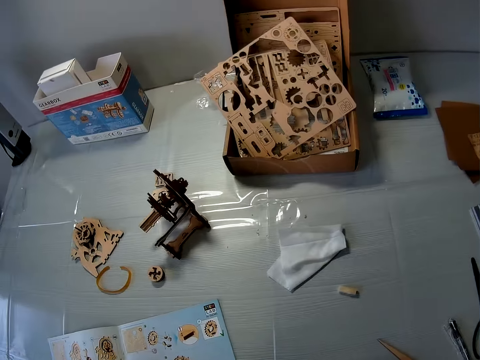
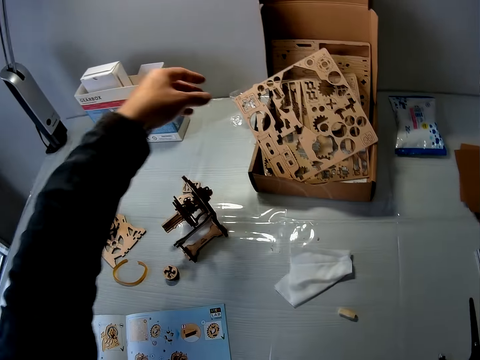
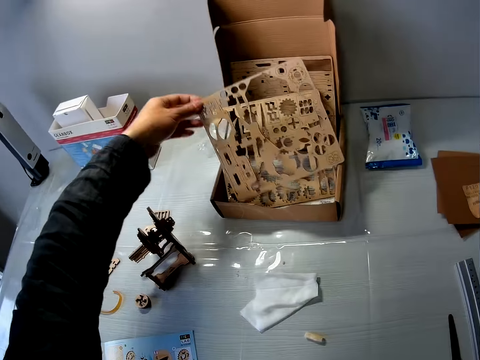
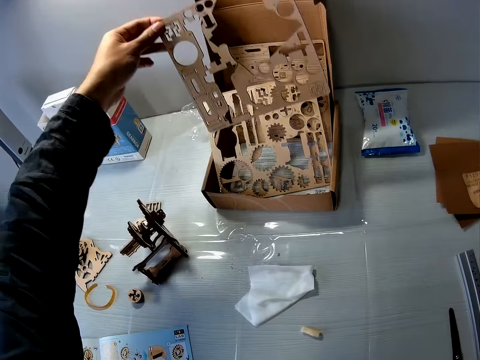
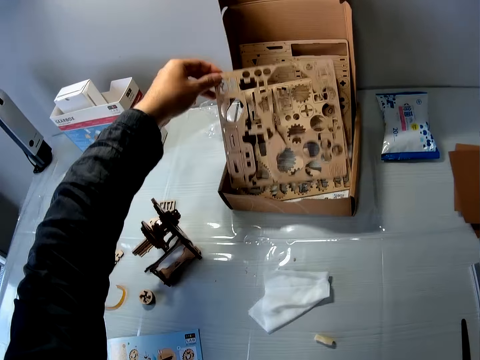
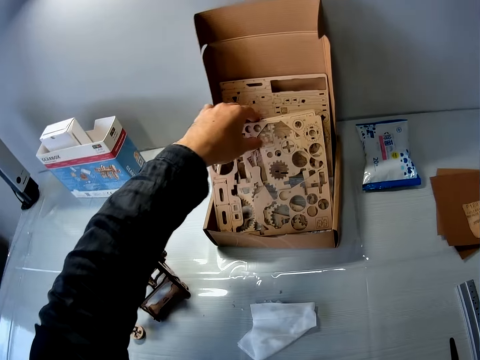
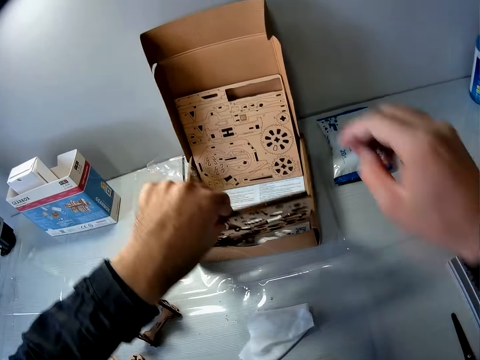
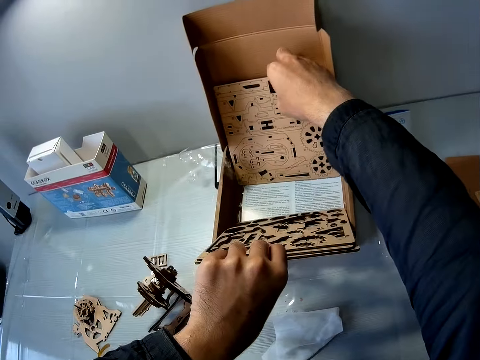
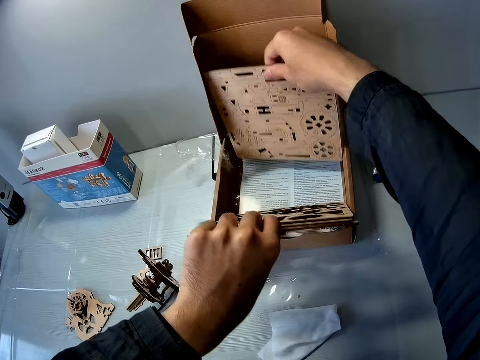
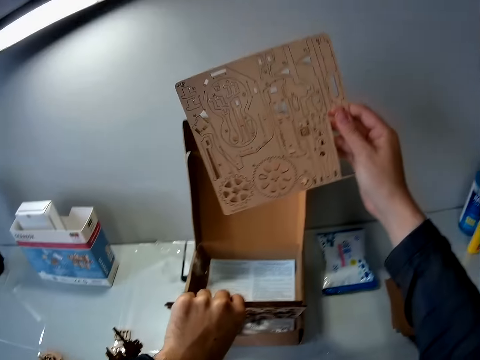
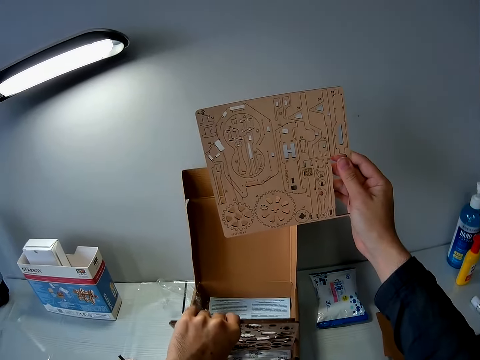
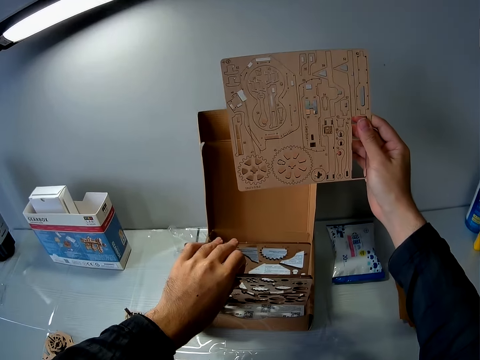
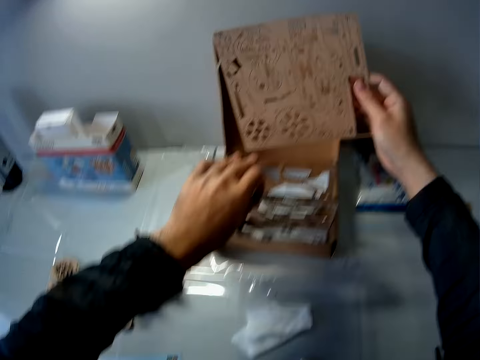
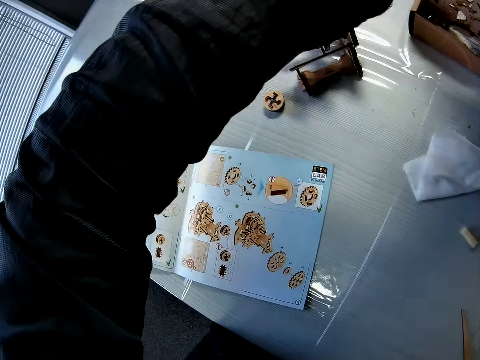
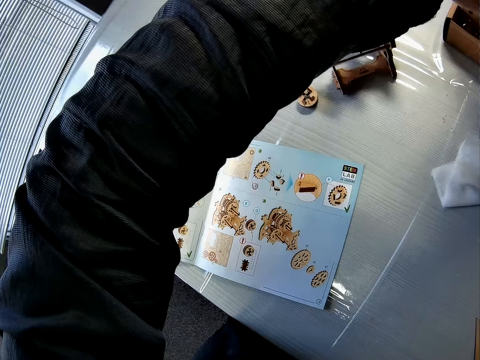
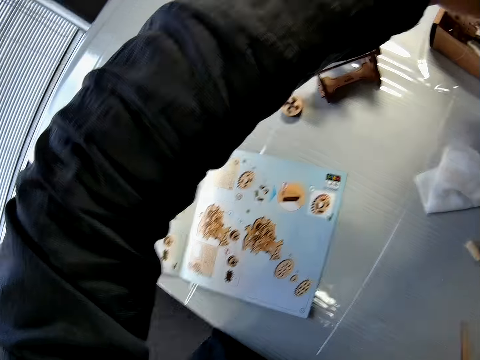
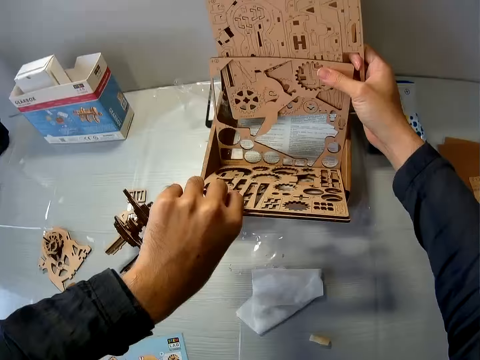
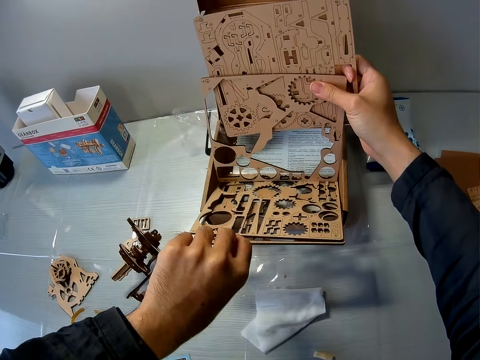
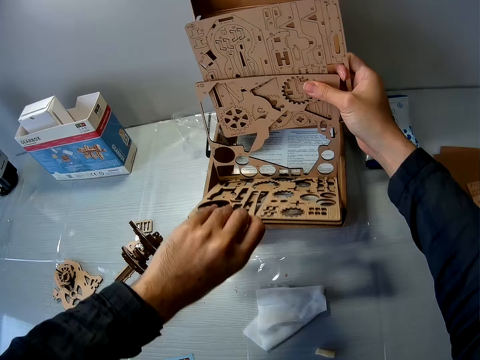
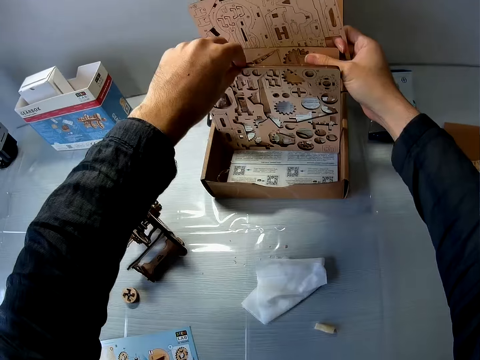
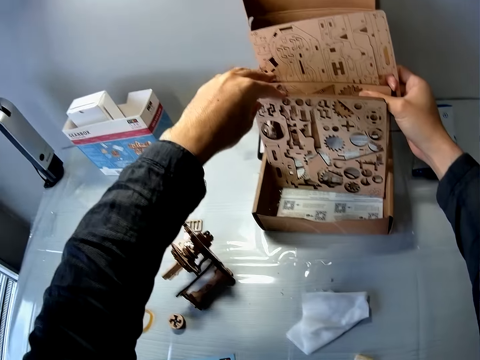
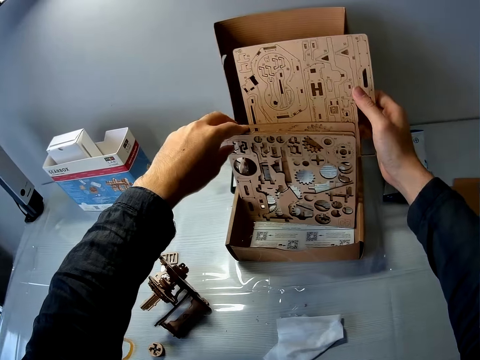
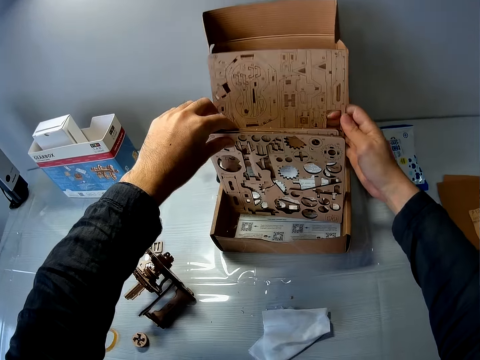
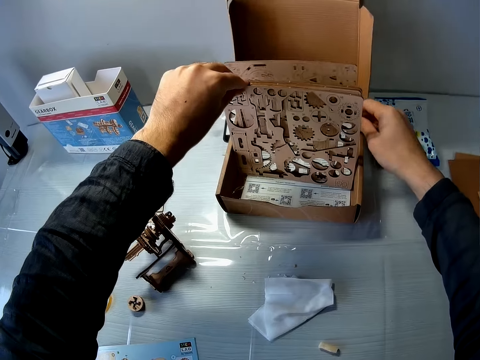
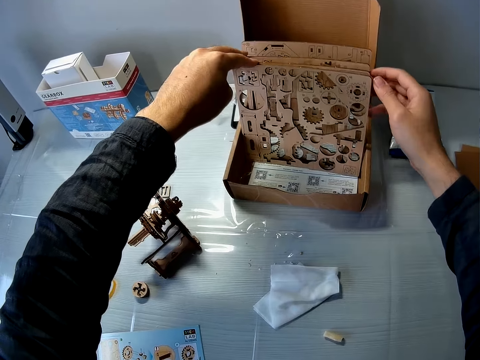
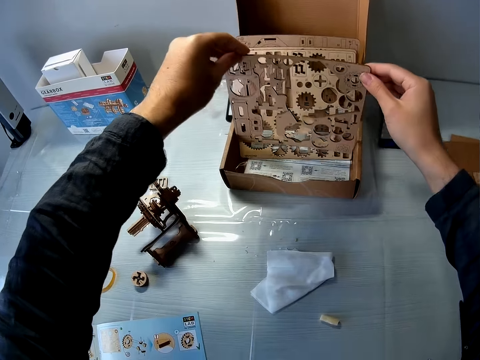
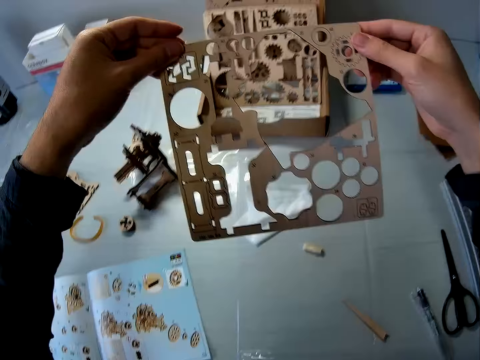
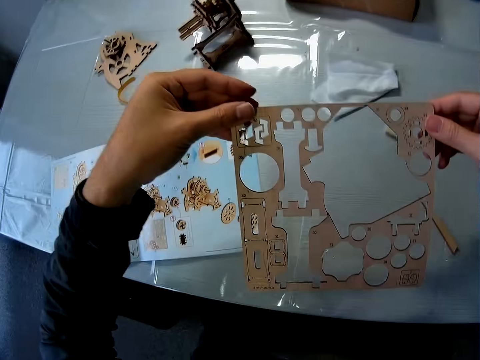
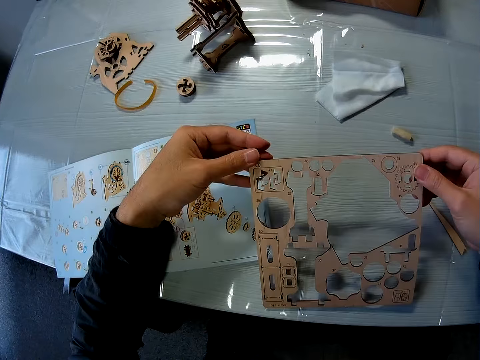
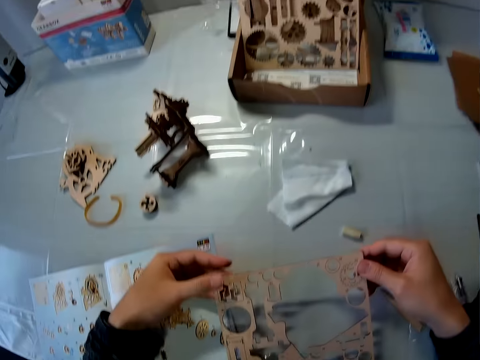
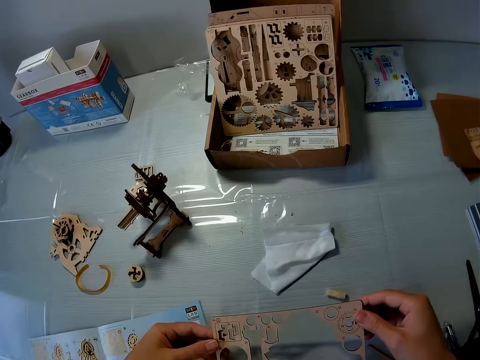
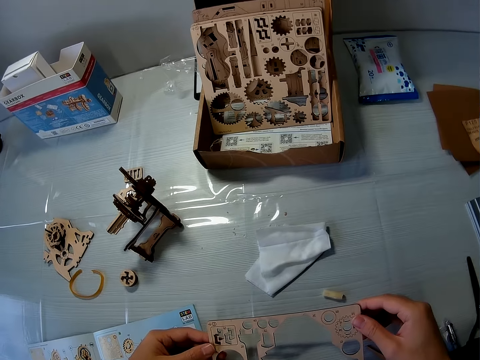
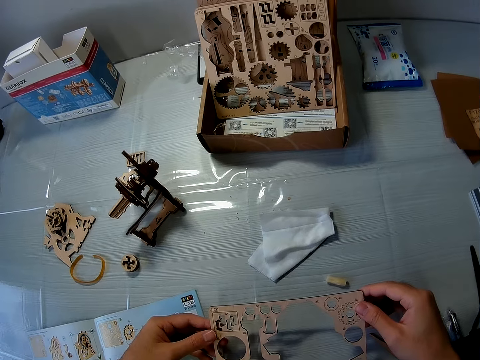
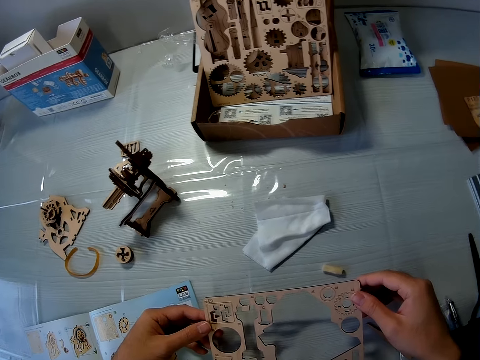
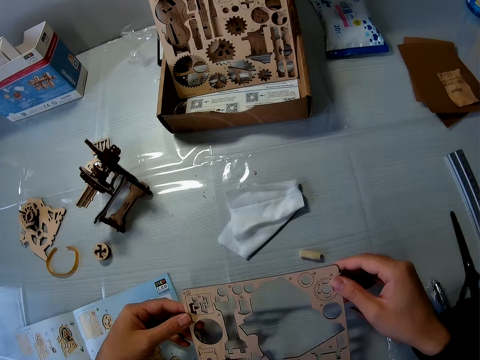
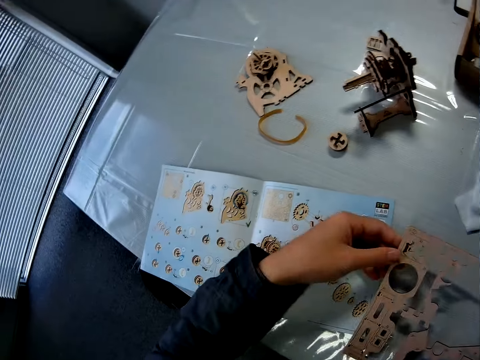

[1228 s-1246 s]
The camera wearer looks at the laser cut wood craft kit. They pick up a puzzle sheet from the box on the table. They drop the puzzle sheet back in the box. They touch the puzzle sheets back in the box. They pick up a puzzle sheet from the box on the table. They hold the puzzle sheets back in the box. They read the sketch book. They look at the laser cut wood craft kit. They drop the puzzle sheet back in the box. They pick up a puzzle sheet from the box on the table. They look at the laser cut wood craft kit. They hold the puzzle sheet.

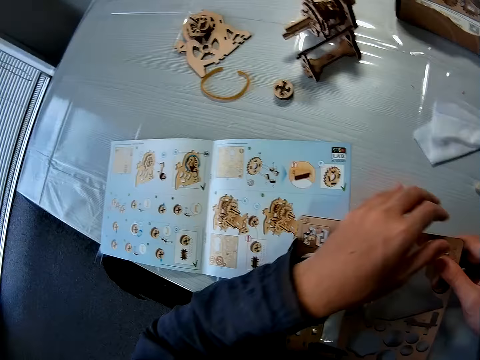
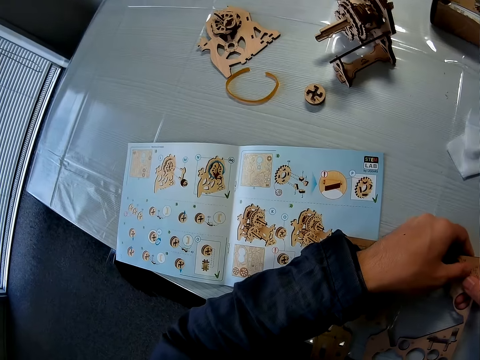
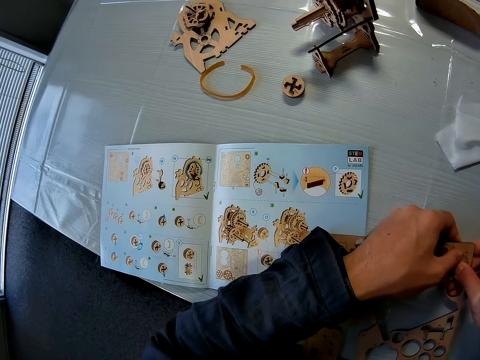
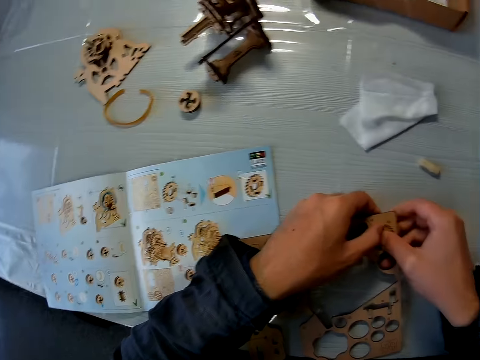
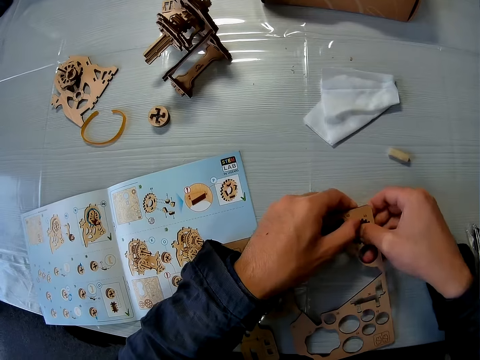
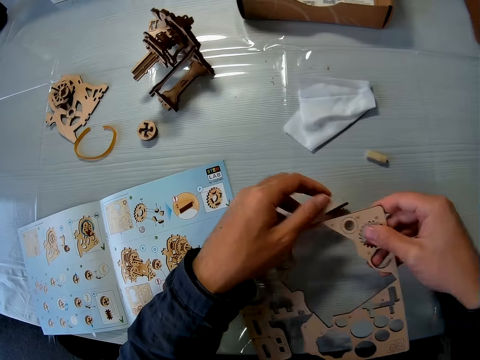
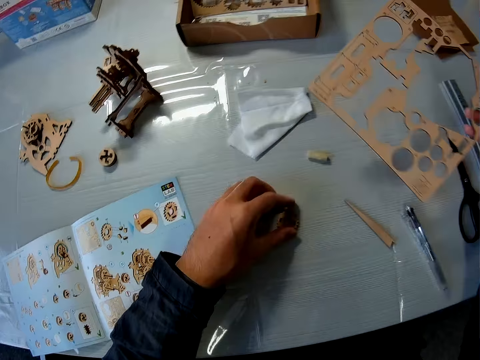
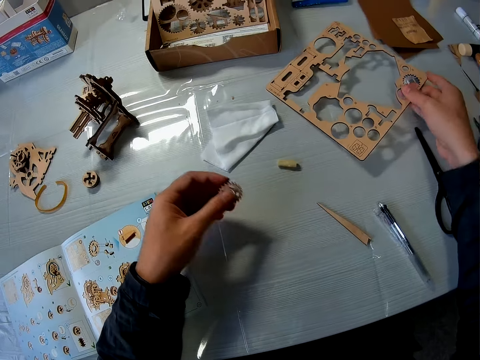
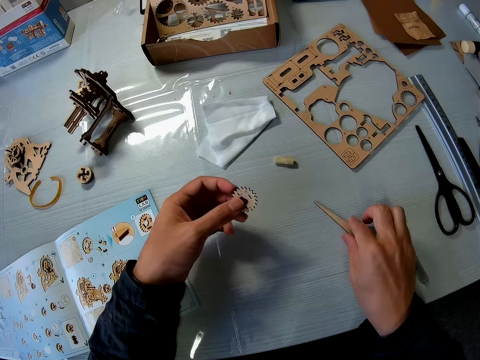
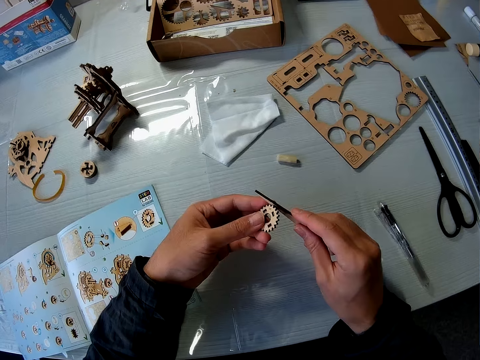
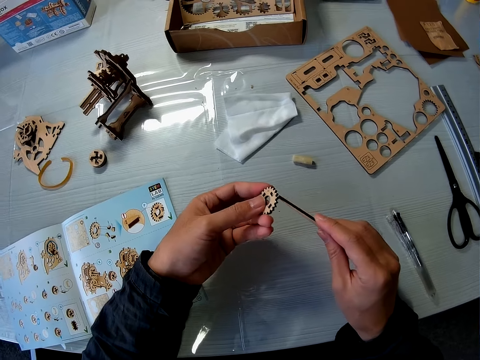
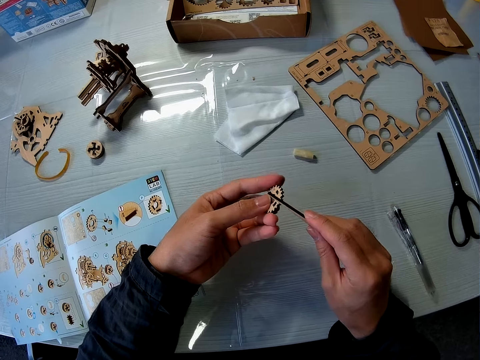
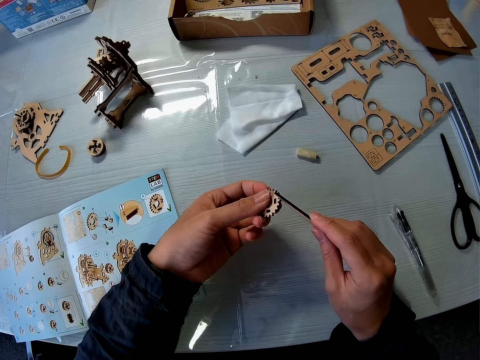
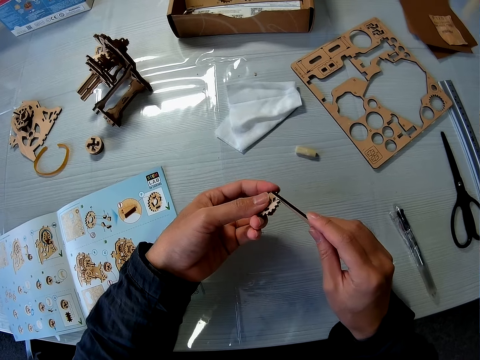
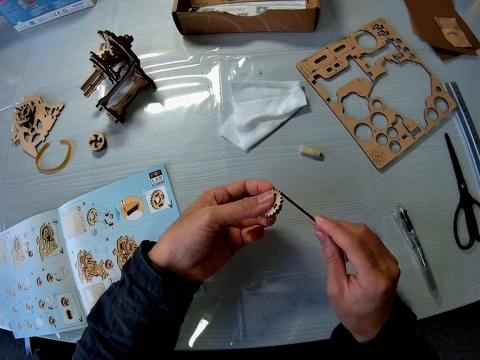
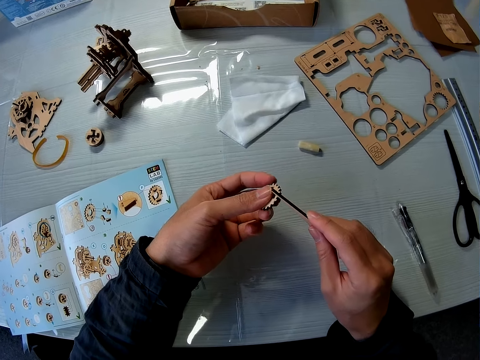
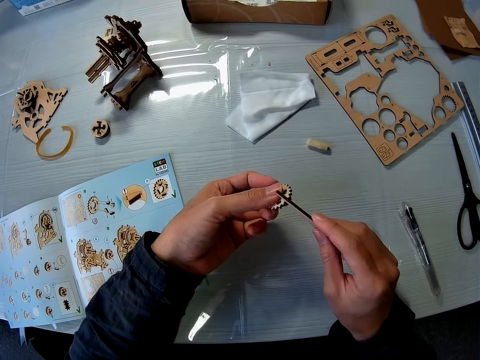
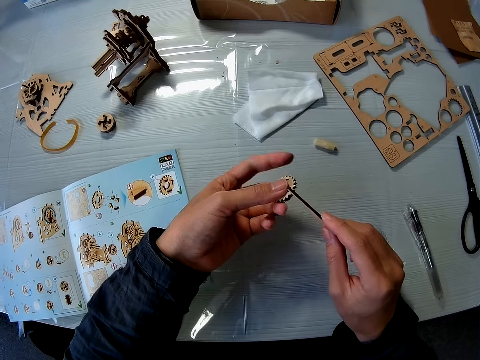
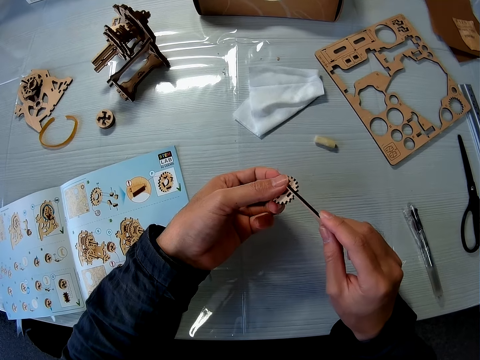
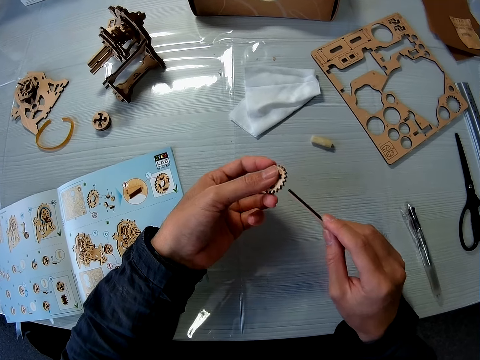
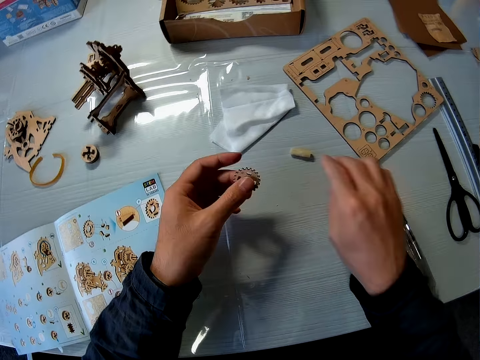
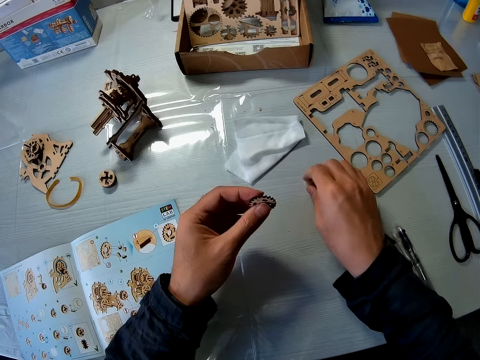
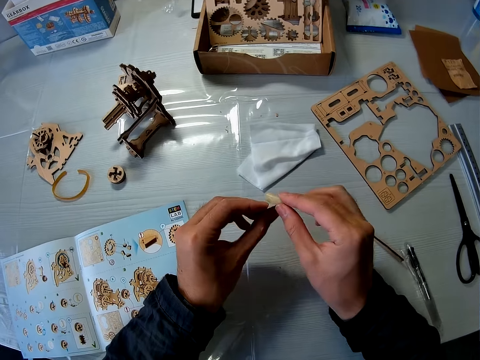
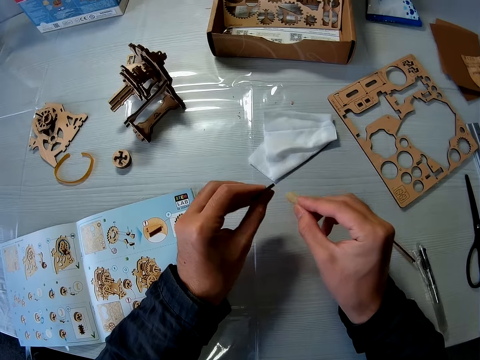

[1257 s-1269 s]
The camera wearer removes a puzzle piece from the puzzle sheet. They pick the puzzle piece from the table and drop the puzzle sheet on the table. They pick the wood file from the table and file the puzzle piece. They place the wood piece on the table. They pick a sandpaper block from the table. They take the wood piece placed on the table. They smoothen the puzzle piece with the sandpaper block.
